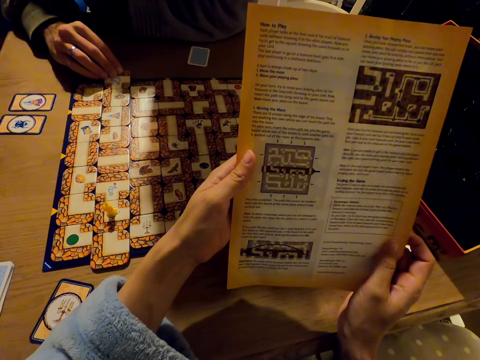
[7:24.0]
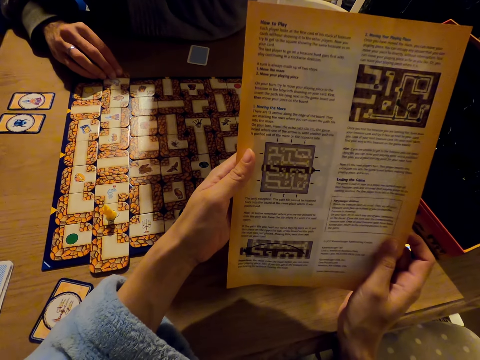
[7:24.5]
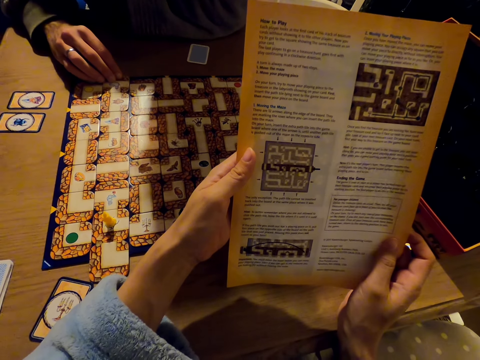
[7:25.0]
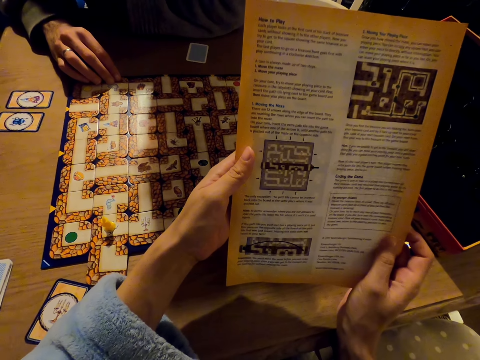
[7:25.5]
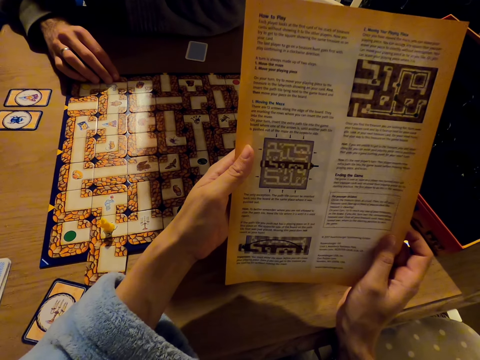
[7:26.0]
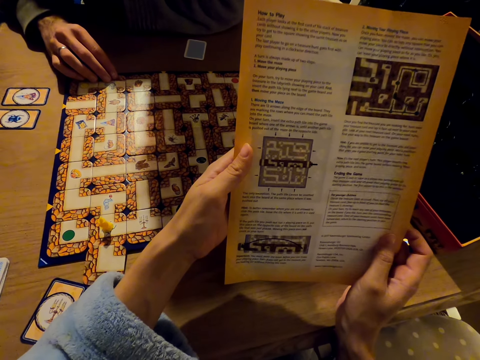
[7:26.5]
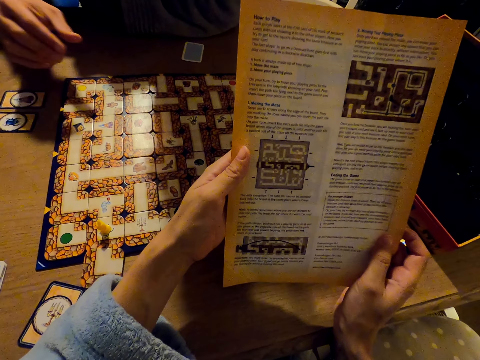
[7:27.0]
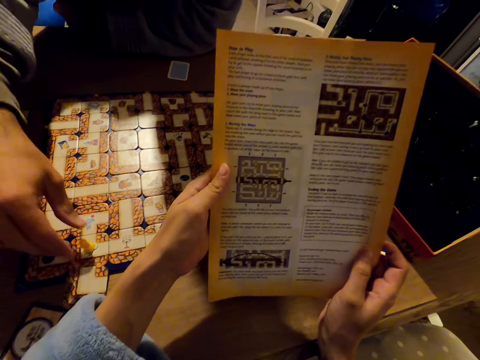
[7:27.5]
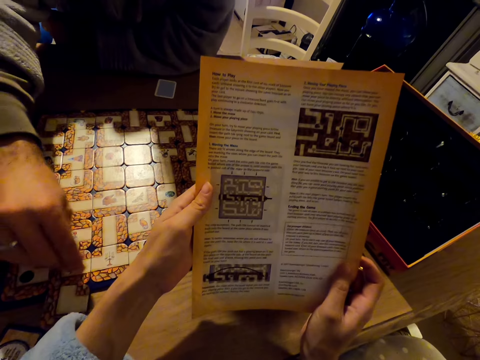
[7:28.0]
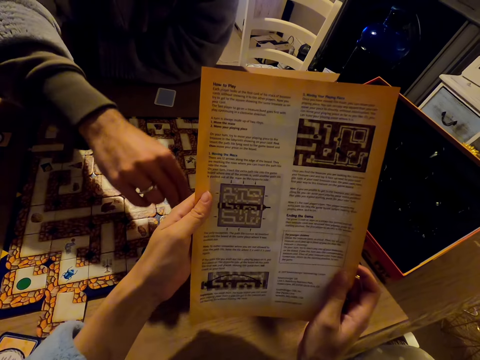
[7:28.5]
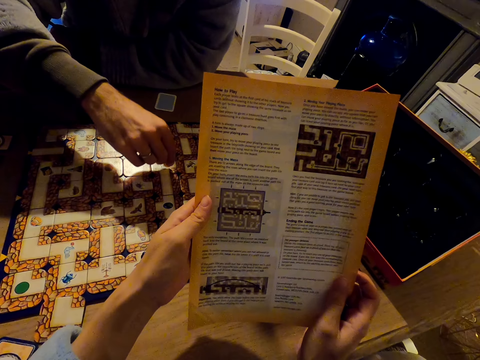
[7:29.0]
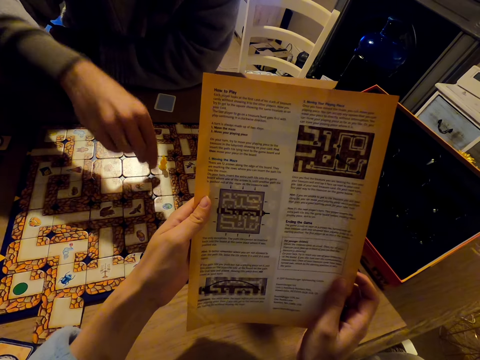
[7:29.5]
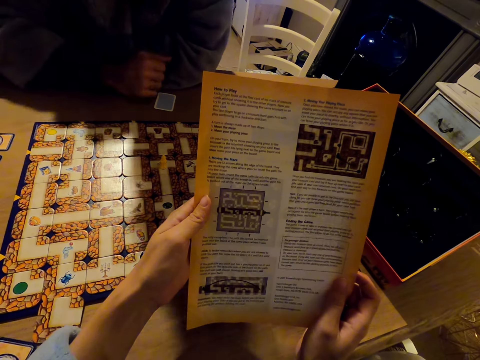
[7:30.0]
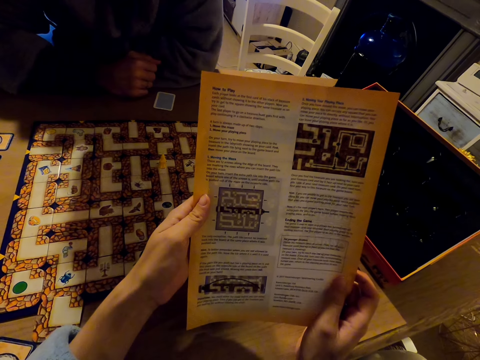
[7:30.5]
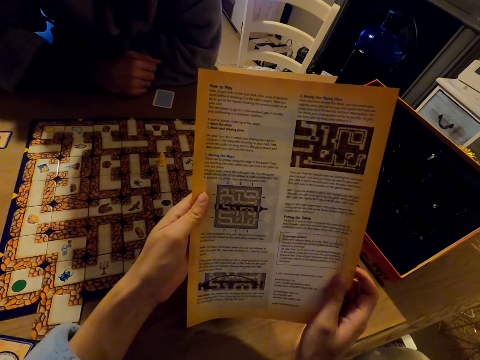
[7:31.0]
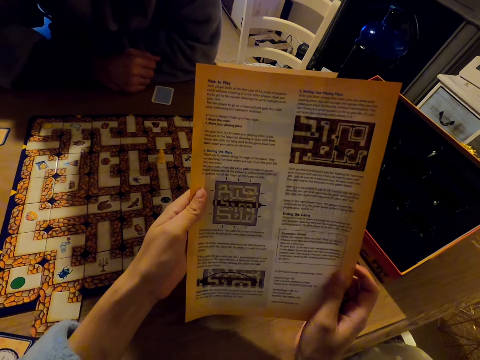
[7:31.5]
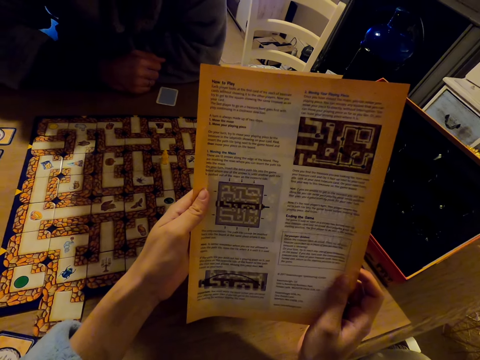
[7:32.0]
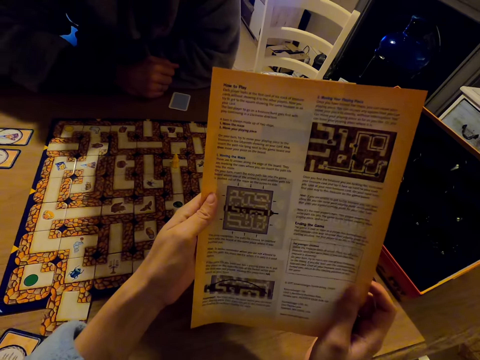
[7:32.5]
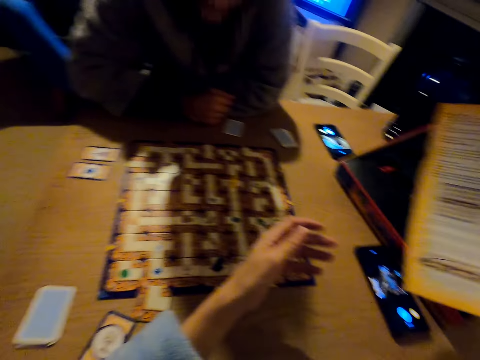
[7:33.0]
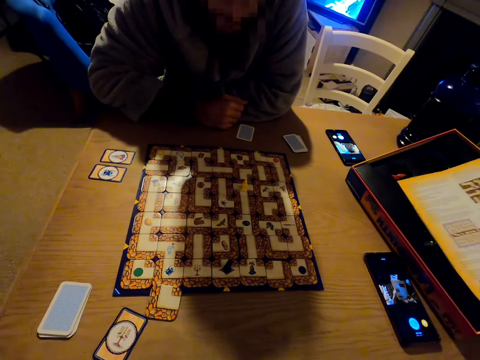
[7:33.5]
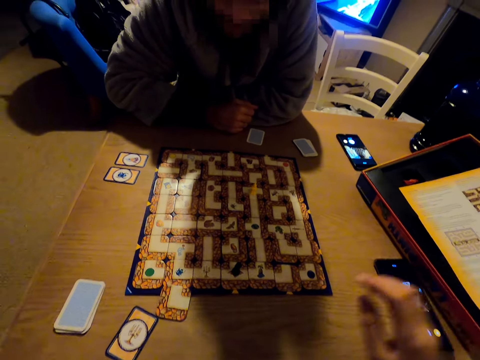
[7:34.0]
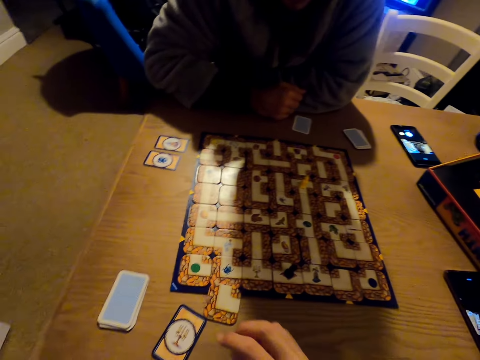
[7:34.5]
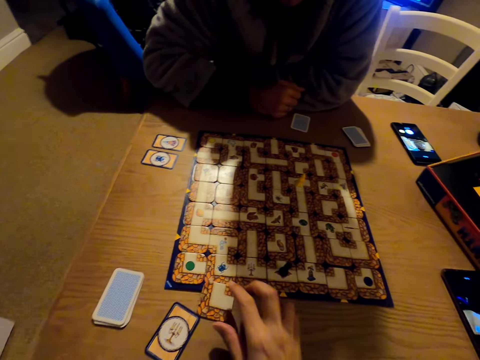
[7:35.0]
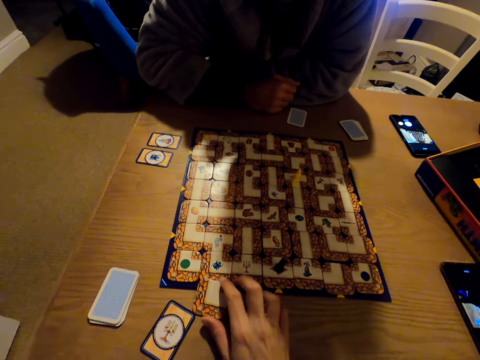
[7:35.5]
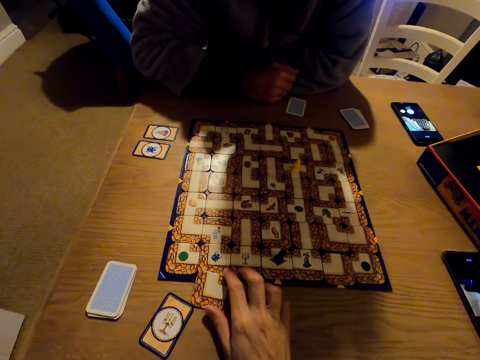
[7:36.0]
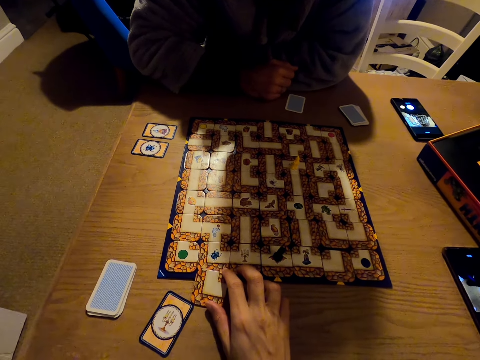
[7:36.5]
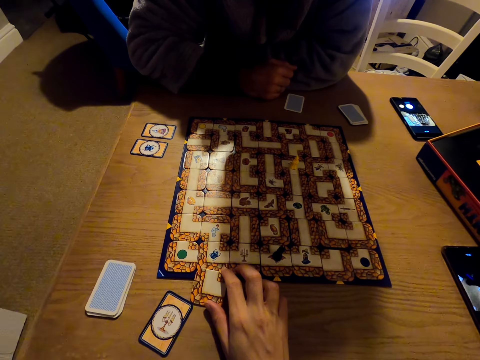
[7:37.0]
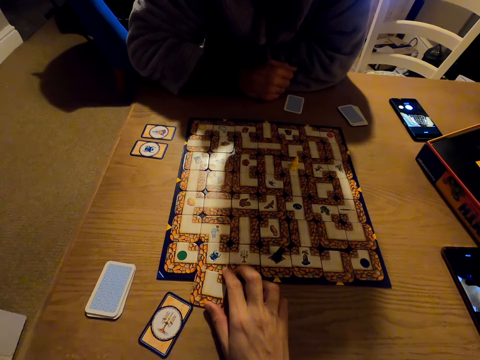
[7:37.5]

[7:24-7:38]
A man plays the labyrinth board game and slides the cards. The camera wearer puts the paper.

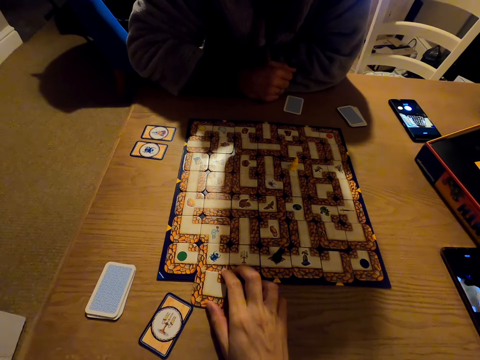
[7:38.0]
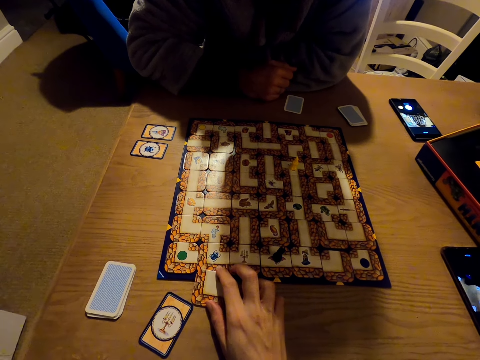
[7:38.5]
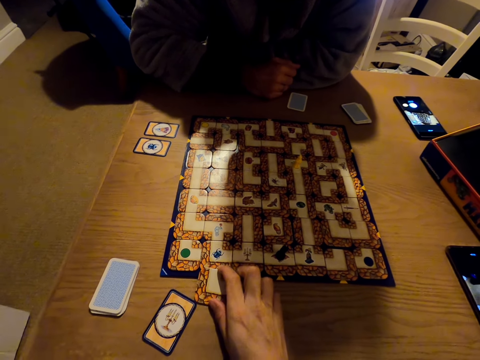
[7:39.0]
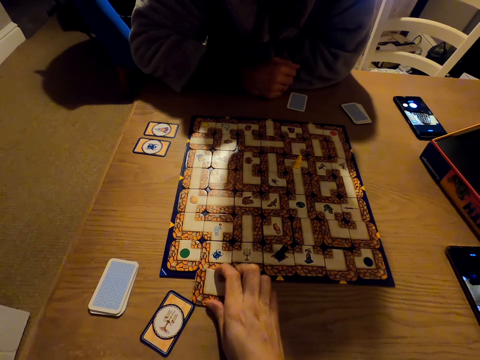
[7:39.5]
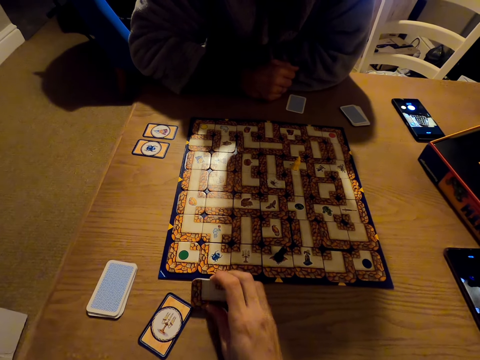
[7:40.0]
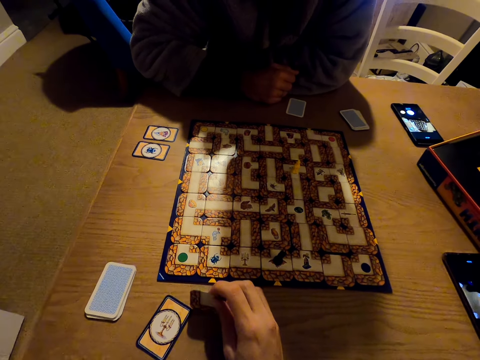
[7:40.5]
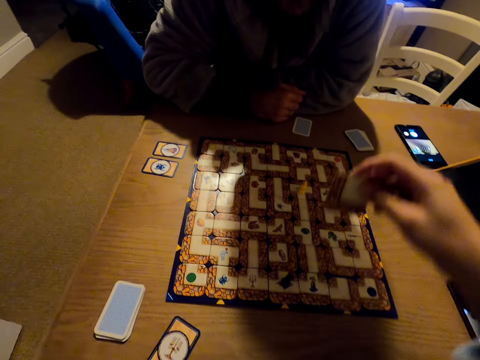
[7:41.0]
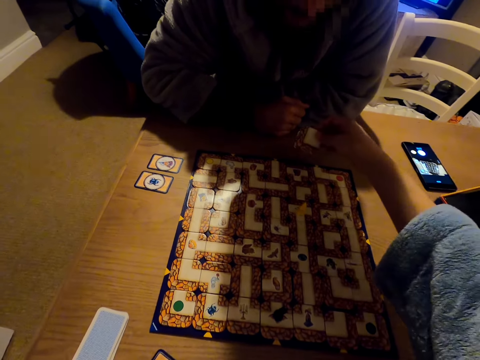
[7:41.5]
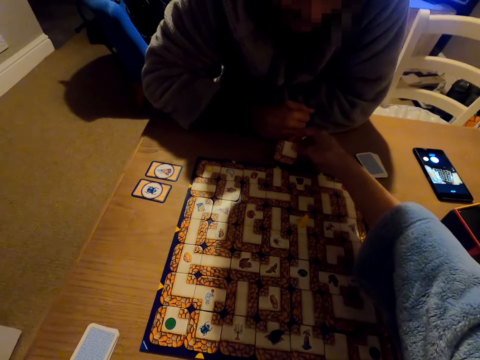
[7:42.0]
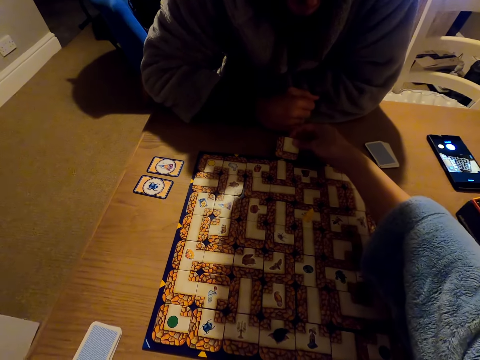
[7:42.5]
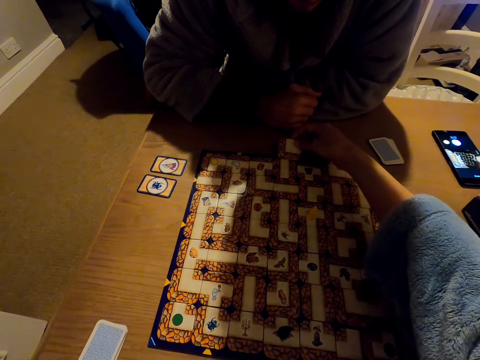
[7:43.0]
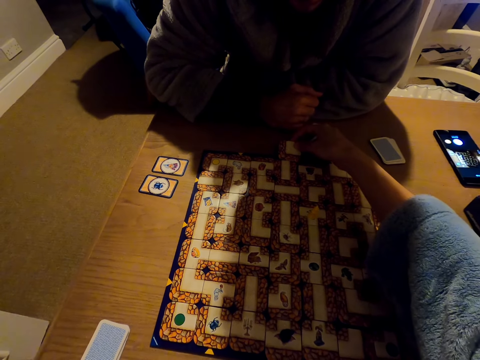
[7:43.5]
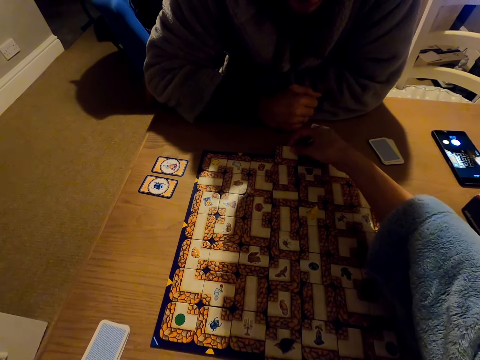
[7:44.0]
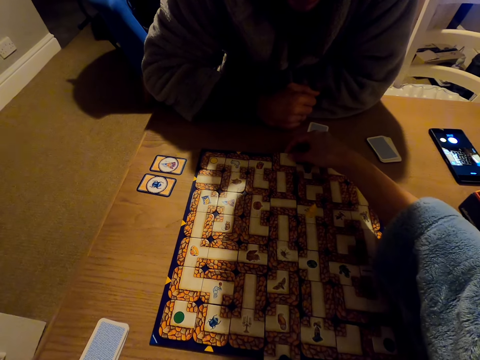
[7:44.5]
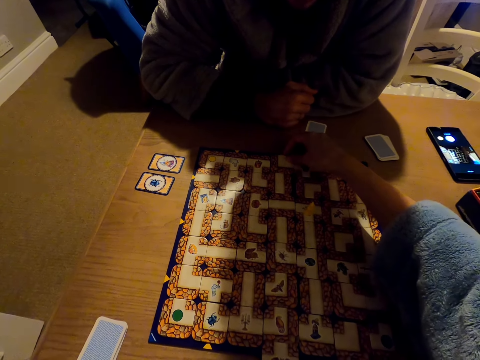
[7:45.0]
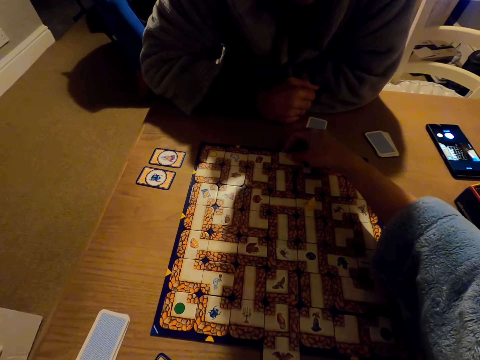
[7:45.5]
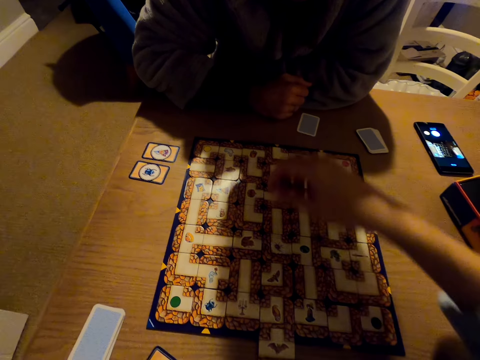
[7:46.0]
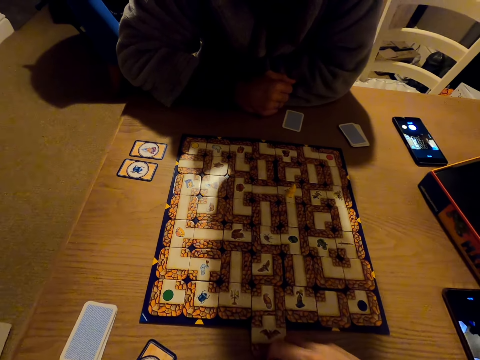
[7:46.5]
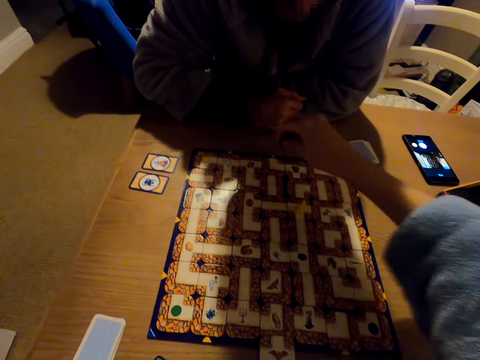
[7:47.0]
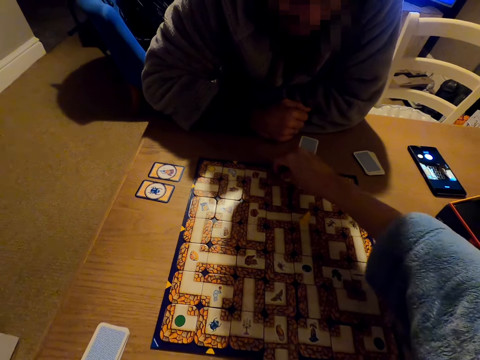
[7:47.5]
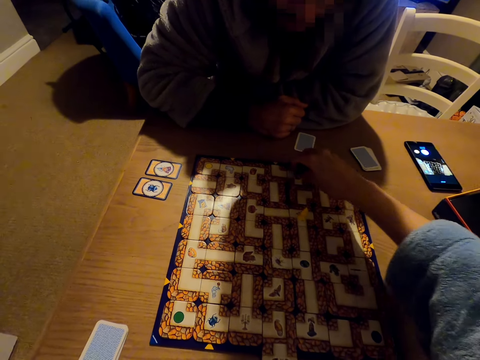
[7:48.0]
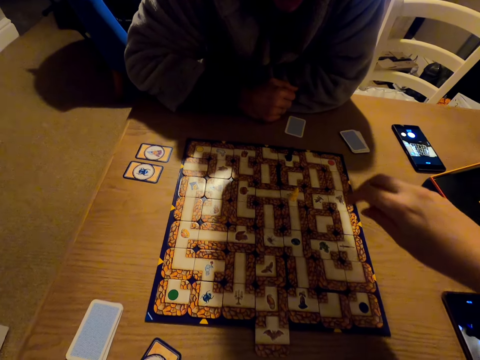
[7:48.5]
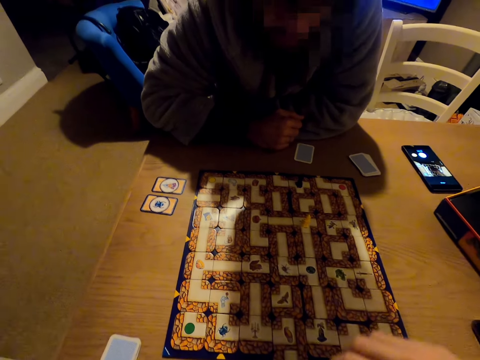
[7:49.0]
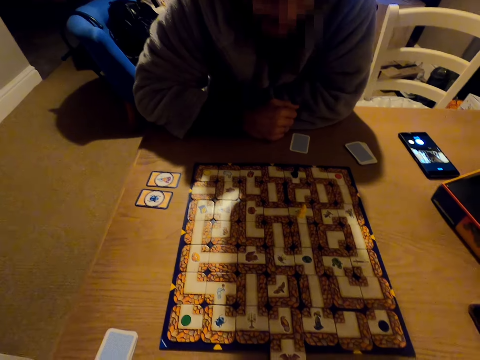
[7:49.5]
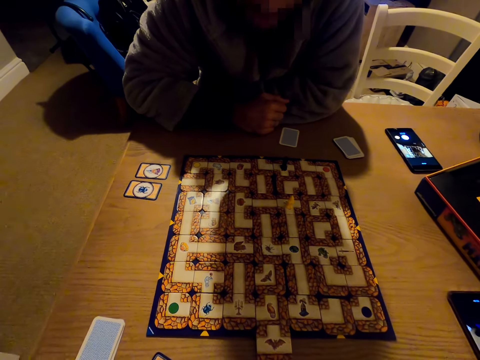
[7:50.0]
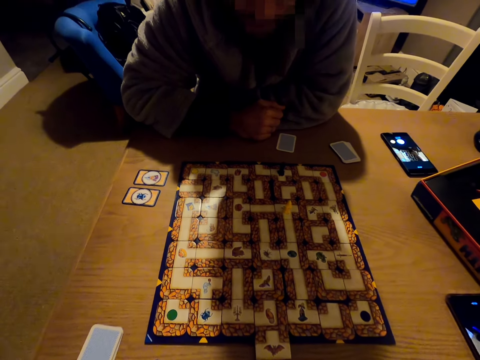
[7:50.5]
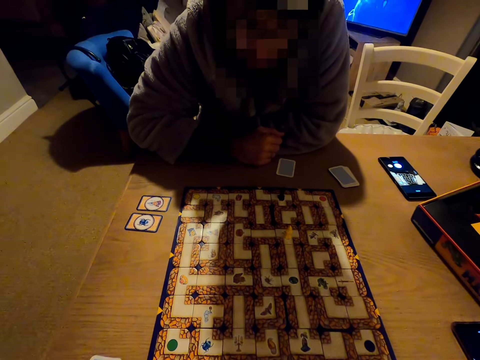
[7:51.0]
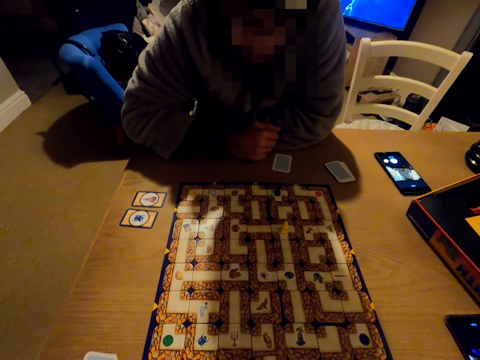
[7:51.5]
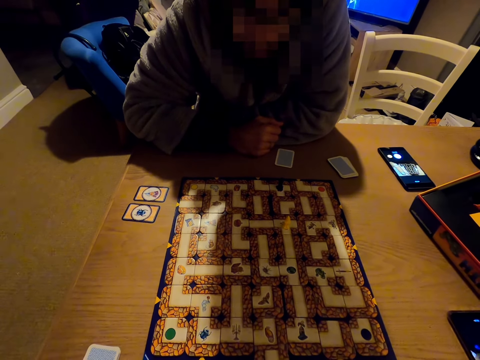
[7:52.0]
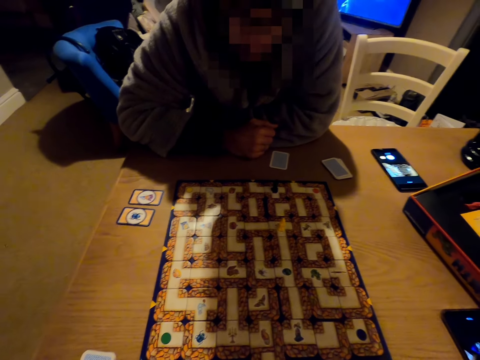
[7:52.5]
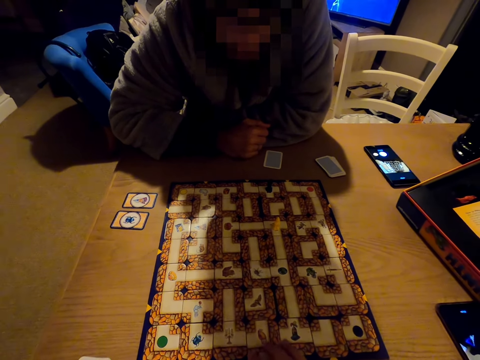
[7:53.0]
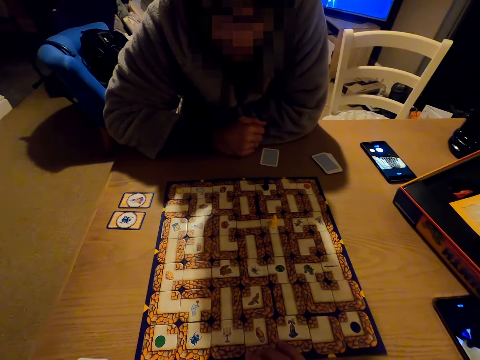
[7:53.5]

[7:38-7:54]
The camera wearer picks up the card. They pick up a labyrinth board game piece. They put the card down. They play the labyrinth board game and slide the cards. They talk to a man.
